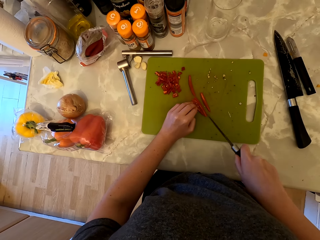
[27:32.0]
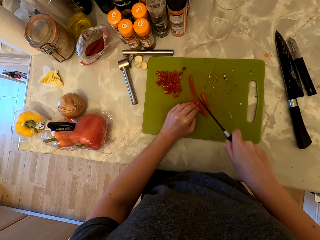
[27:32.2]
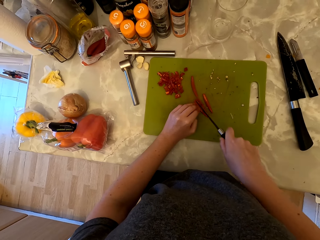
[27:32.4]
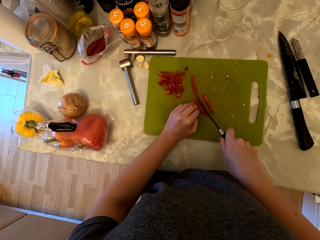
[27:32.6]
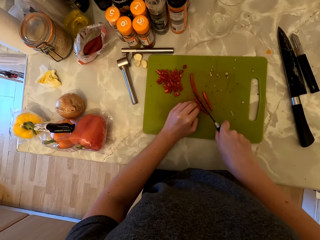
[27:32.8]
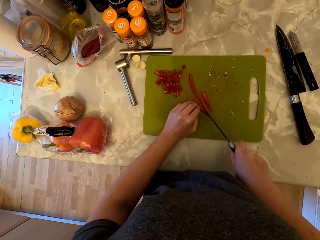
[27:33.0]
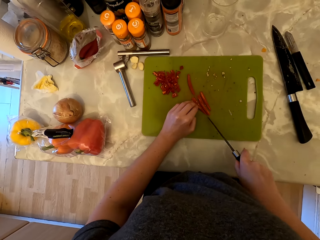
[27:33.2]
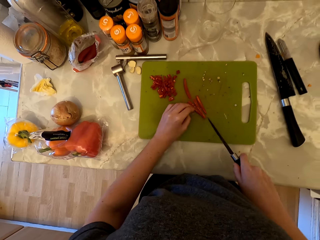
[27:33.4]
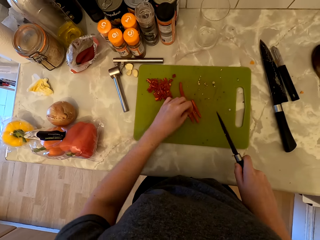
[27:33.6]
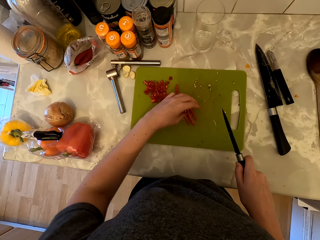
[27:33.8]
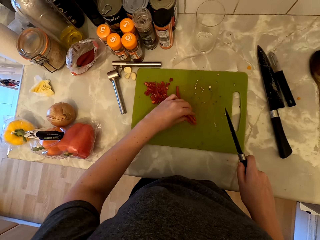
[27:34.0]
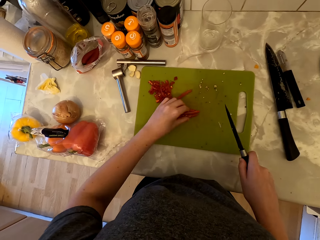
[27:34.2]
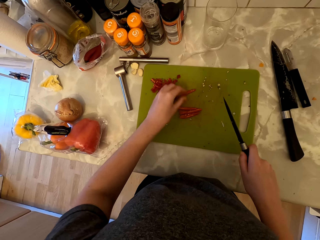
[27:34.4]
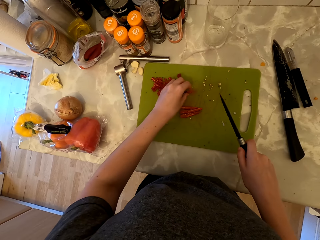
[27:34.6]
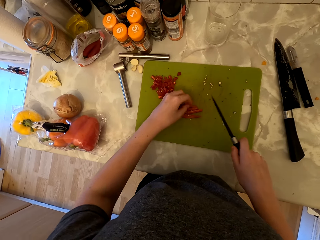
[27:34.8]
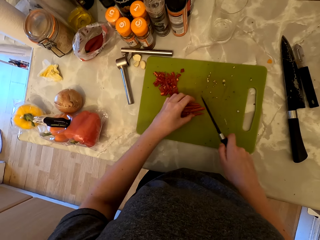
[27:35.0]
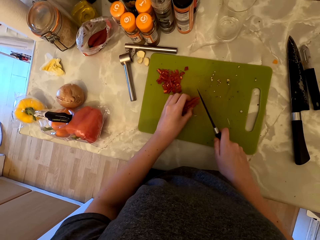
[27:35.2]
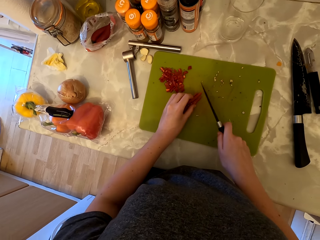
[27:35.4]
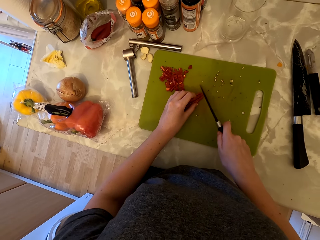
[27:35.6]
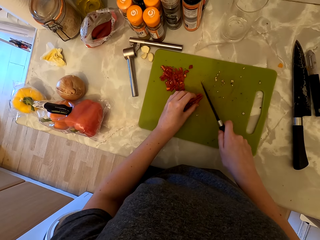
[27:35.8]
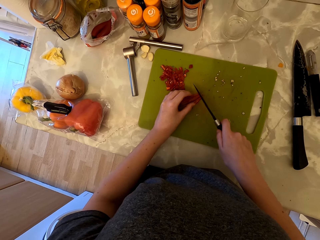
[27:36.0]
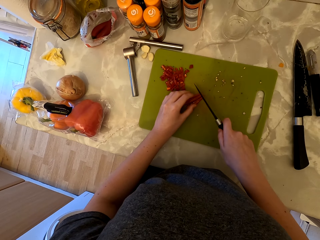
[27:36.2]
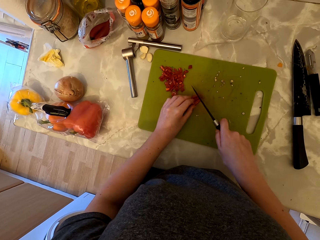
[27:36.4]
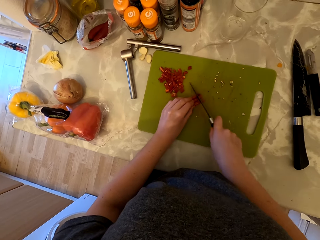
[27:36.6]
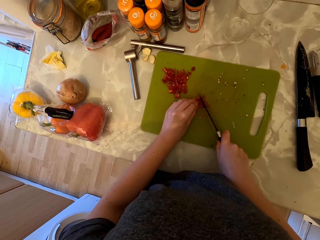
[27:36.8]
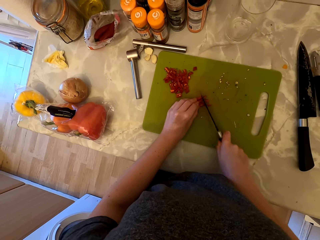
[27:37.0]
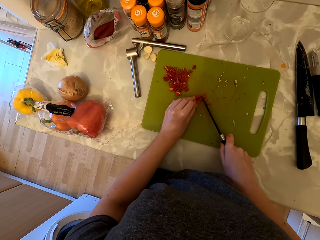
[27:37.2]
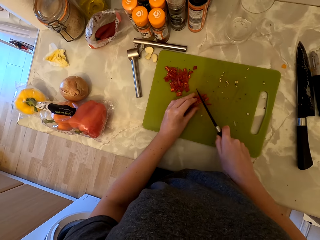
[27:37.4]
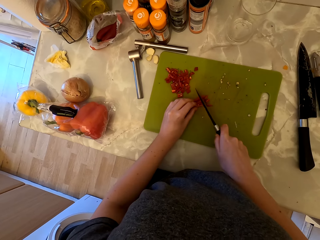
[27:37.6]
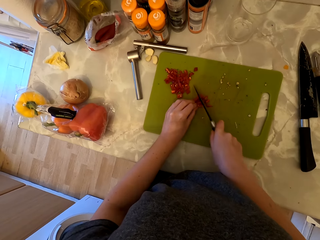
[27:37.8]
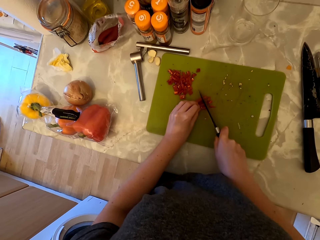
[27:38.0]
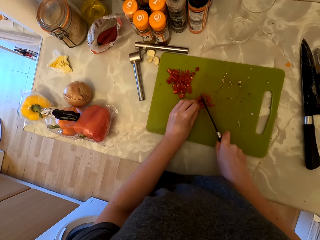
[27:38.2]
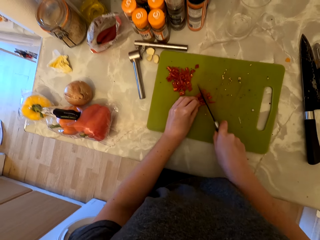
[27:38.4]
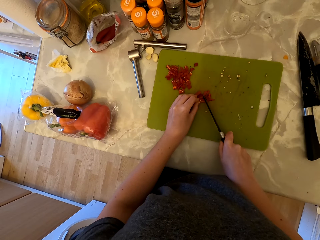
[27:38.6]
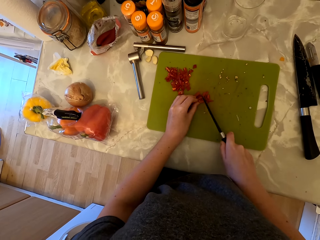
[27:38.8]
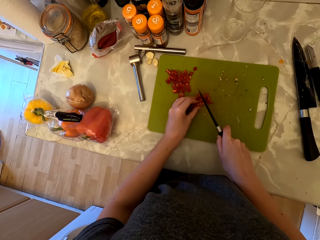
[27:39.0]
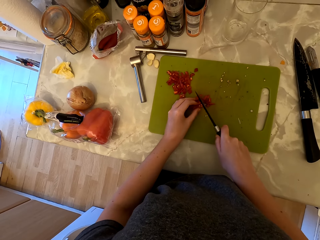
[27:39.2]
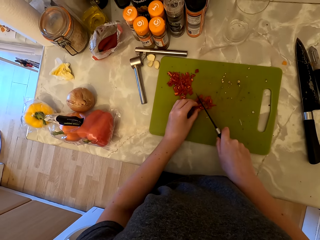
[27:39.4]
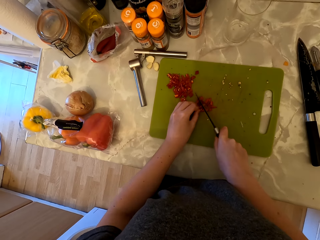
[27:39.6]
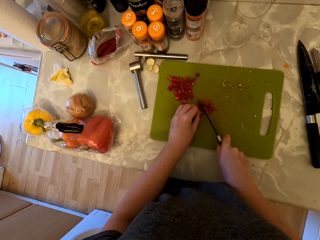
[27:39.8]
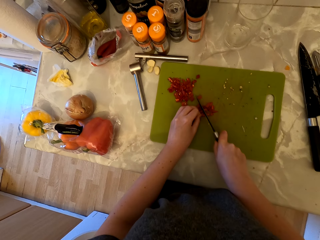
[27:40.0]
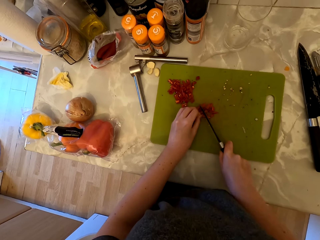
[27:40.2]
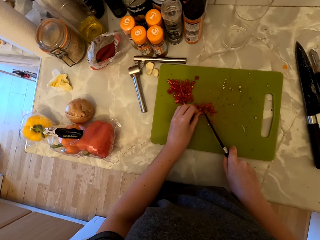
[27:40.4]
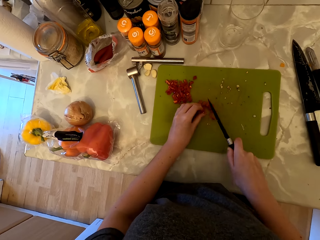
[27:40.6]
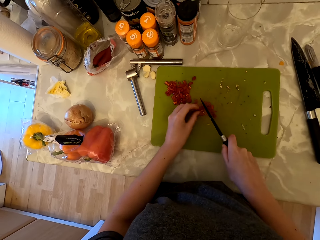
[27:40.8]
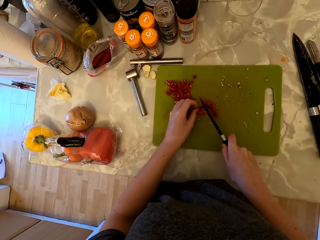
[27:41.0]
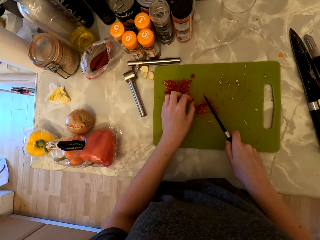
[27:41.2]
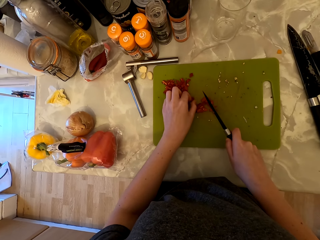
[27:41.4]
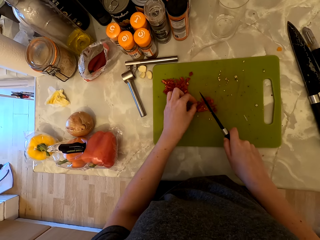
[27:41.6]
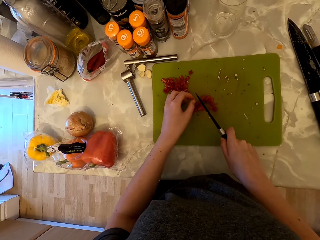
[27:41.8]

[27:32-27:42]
The camera wearer cuts the cayenne pepper into pieces.

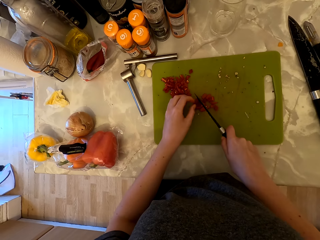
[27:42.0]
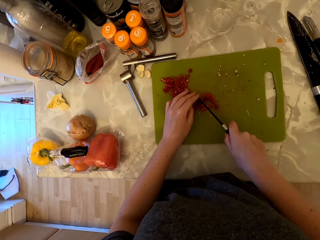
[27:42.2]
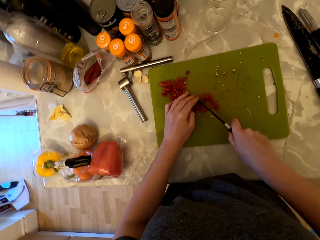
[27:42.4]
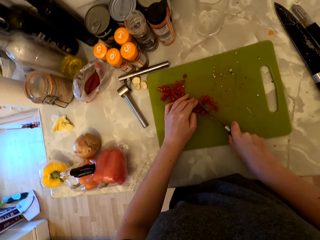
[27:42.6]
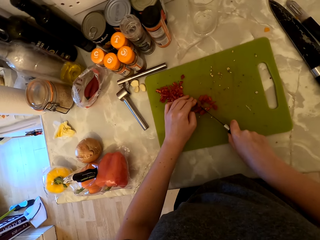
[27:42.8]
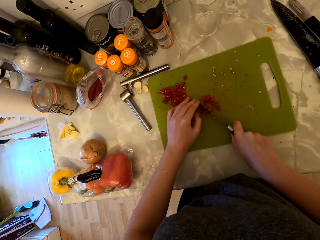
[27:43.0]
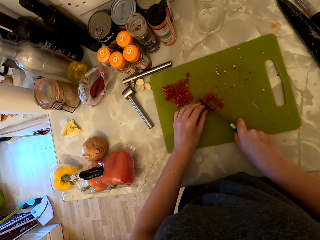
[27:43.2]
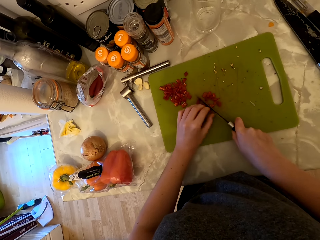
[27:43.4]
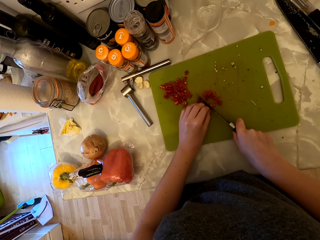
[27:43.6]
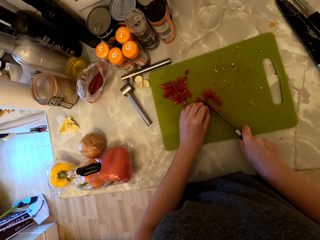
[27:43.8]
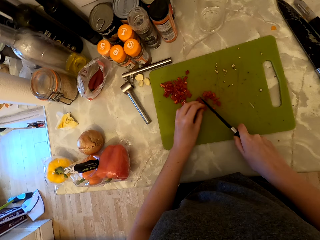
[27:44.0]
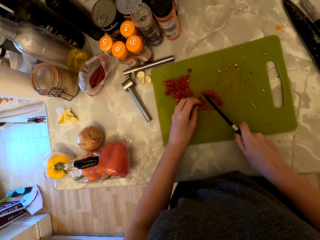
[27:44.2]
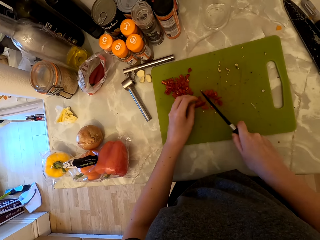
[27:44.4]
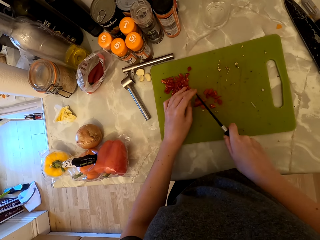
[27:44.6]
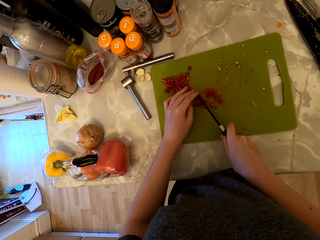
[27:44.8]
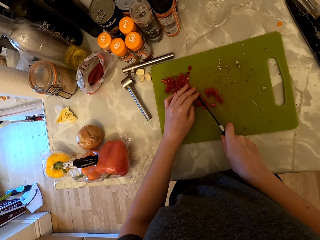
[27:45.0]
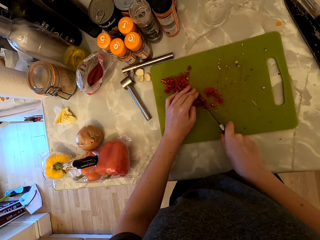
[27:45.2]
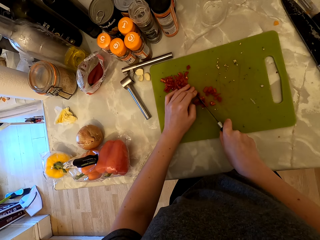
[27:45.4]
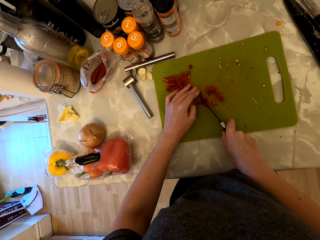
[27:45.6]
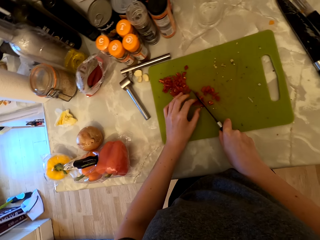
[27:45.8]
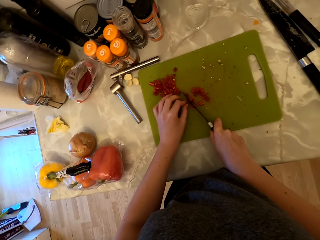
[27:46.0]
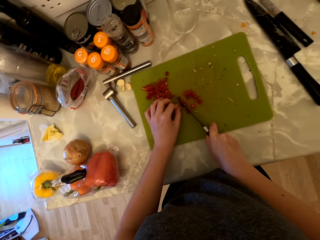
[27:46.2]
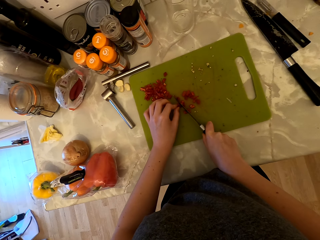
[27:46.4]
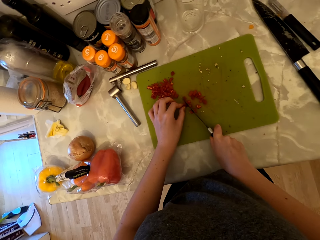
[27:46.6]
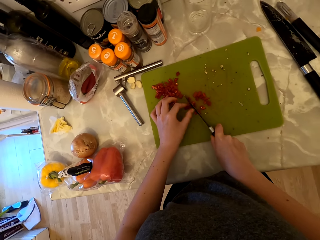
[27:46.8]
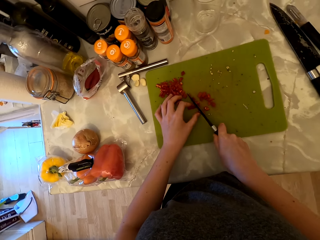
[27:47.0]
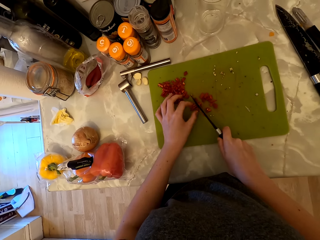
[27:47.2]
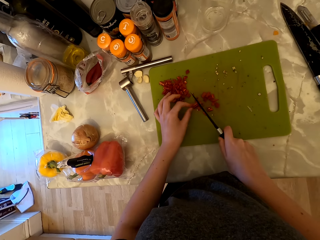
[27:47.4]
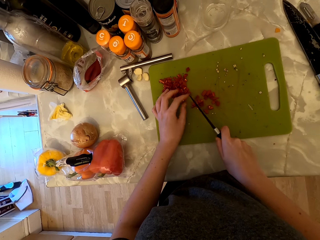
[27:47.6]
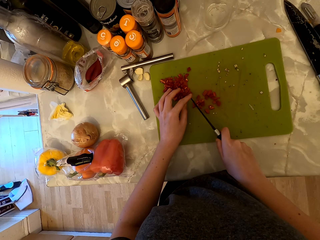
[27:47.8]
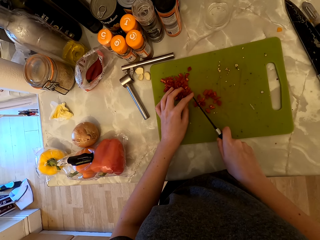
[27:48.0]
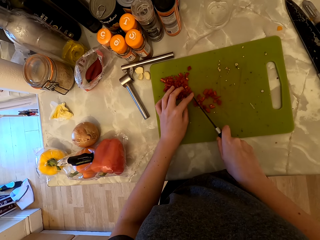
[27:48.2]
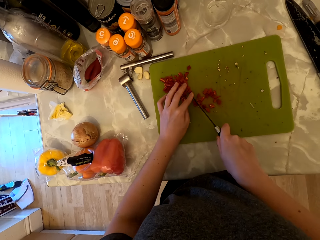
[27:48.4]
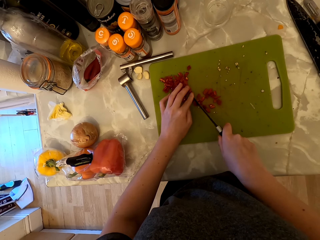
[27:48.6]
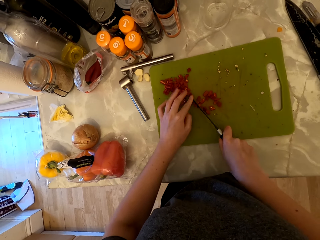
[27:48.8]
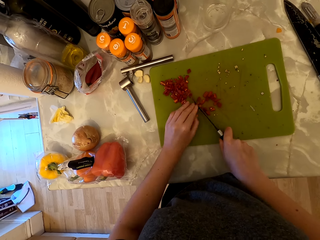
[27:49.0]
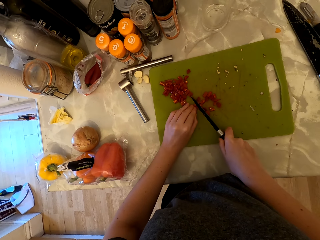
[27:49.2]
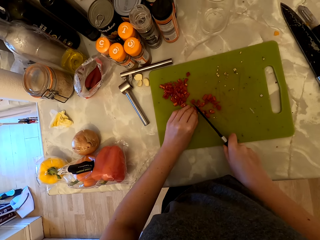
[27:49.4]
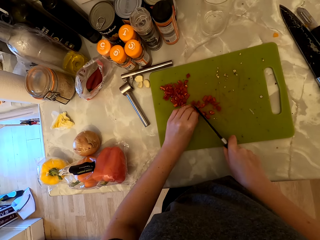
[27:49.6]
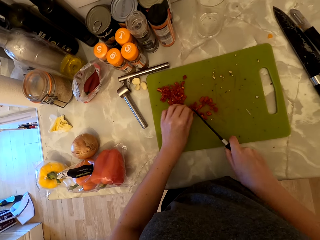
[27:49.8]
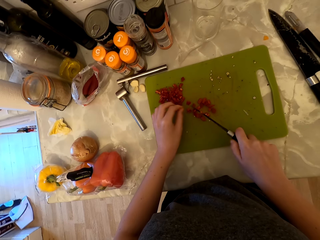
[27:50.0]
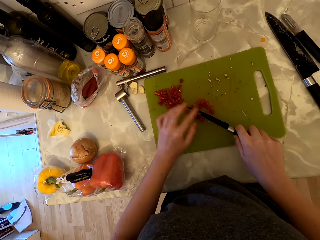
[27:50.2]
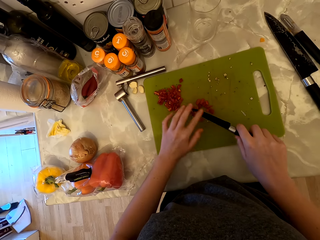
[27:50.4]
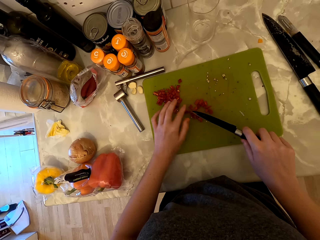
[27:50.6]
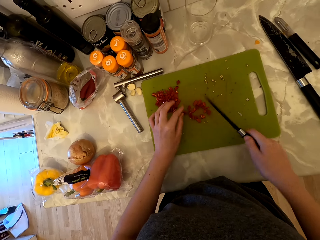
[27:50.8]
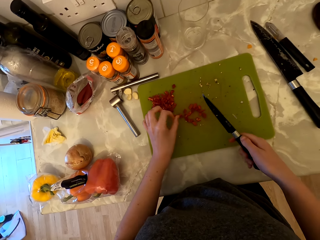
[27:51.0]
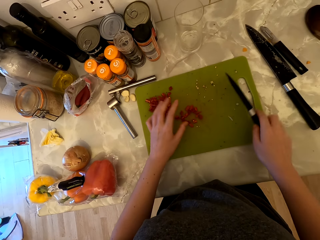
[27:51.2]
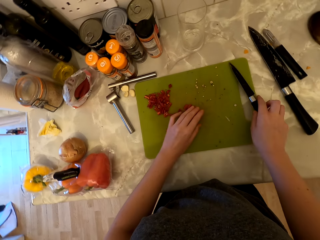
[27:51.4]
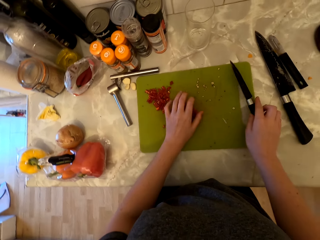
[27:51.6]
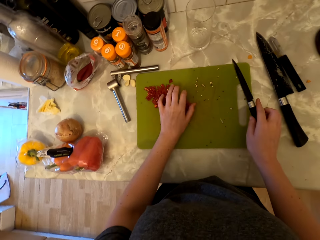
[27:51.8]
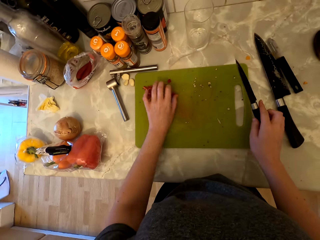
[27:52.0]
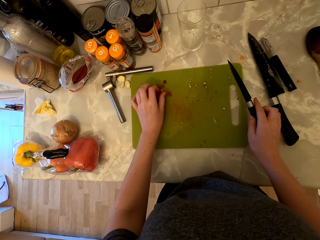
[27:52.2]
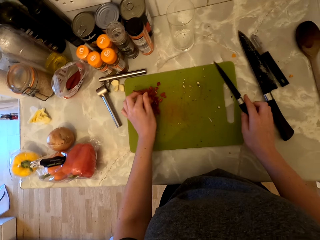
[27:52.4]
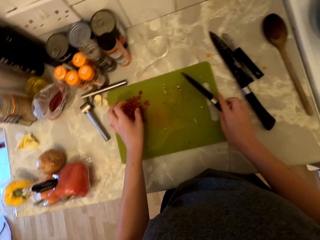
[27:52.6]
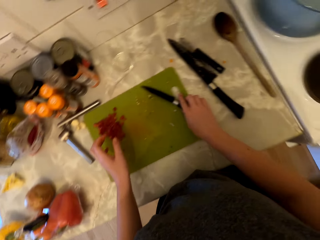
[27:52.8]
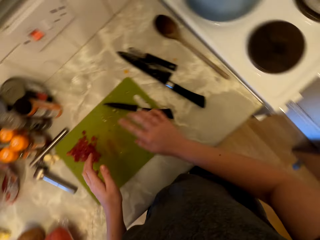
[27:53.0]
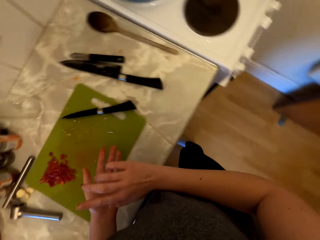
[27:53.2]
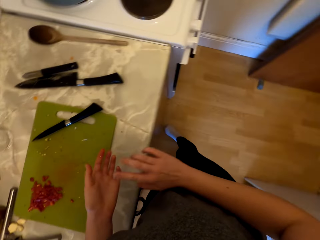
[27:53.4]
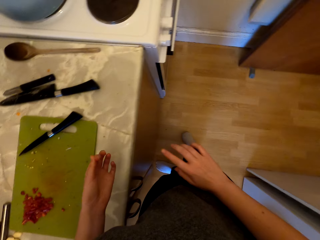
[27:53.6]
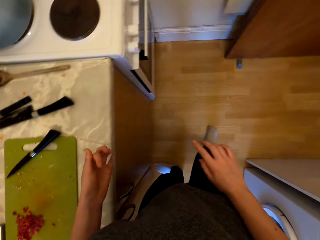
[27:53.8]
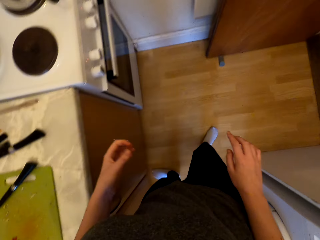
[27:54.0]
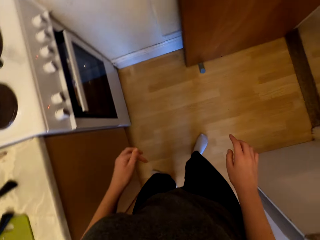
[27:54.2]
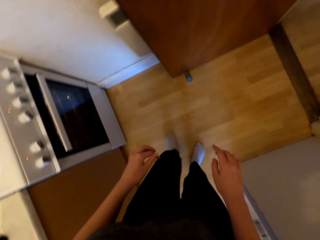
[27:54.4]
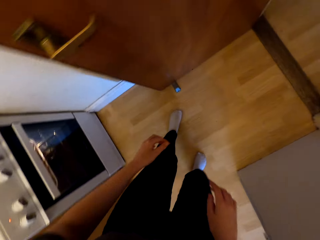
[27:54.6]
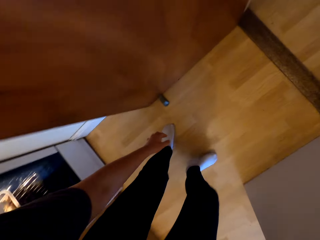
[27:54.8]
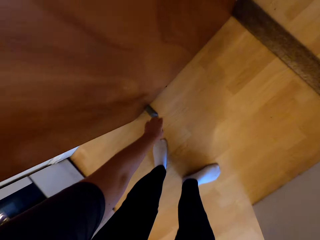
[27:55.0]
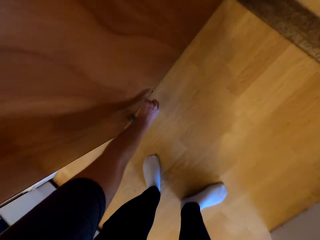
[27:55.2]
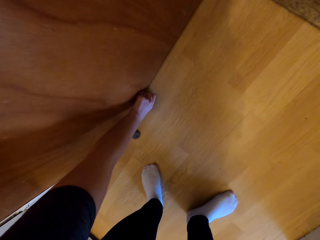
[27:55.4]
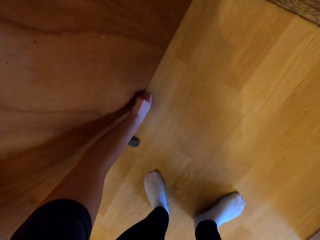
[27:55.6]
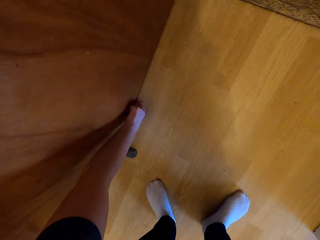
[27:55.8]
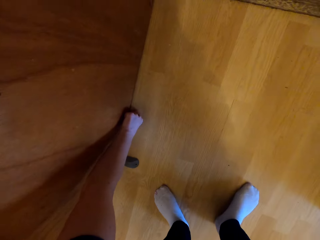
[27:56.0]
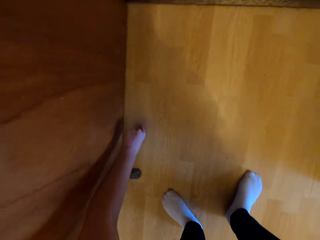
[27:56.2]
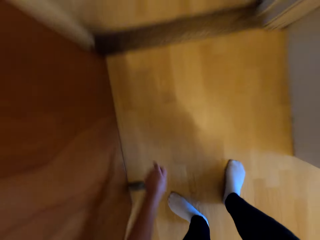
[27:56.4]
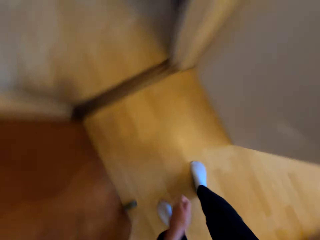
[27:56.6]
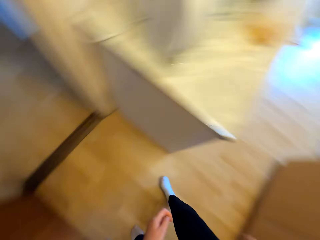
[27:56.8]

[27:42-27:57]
The camera wearer holds the knife with both hands. She cuts the cayenne pepper into pieces. She holds the knife with both hands. She cuts the cayenne pepper into pieces. She holds the knife with both hands. She cuts the cayenne pepper into pieces. She removes the pepper on the knife with her left finger. She puts aside the pieces of cayenne pepper. She places the knife on the chopping board. She touches her left palm with her right hand. She walks to the door. She bends down. She picks up something from the floor. She stands up.
